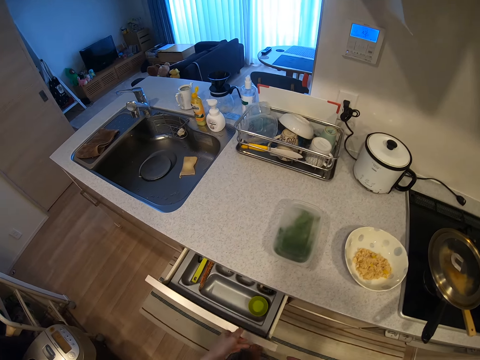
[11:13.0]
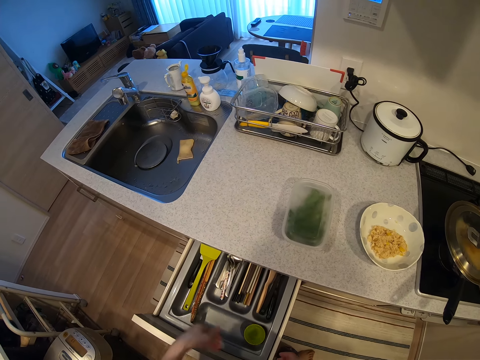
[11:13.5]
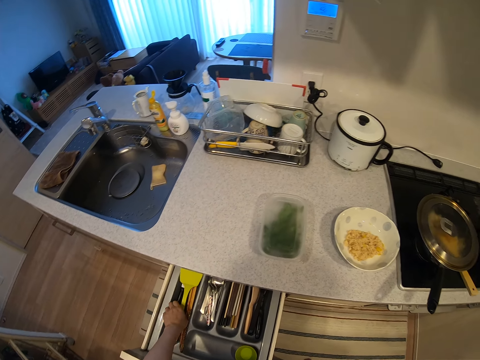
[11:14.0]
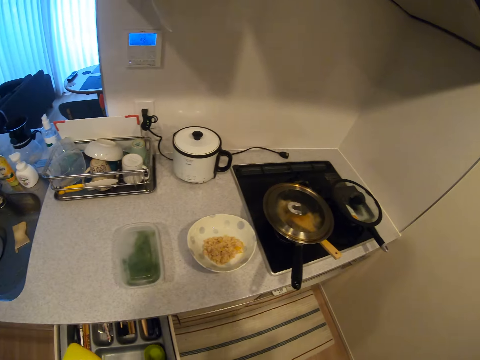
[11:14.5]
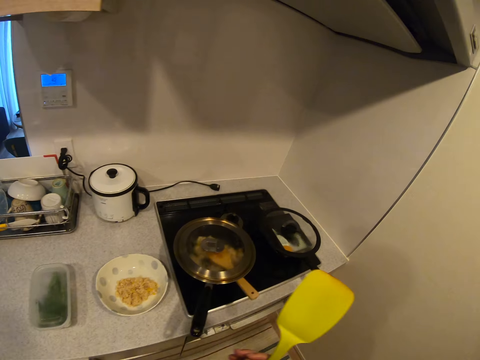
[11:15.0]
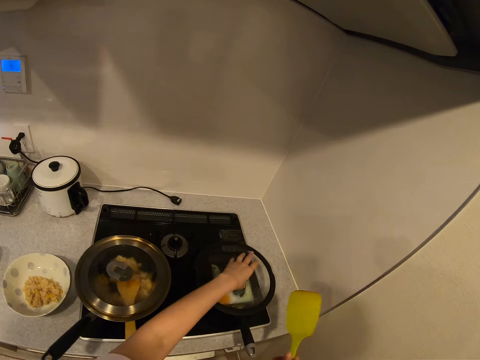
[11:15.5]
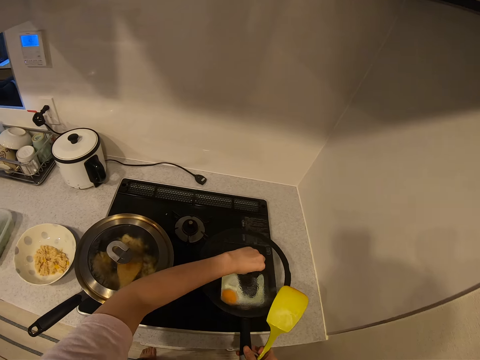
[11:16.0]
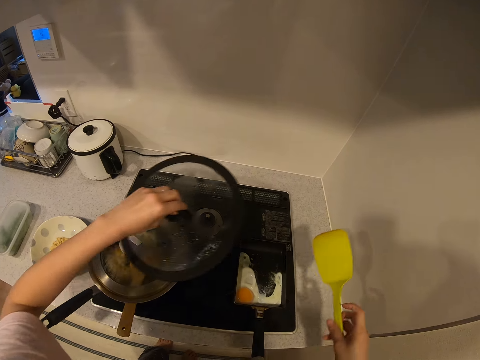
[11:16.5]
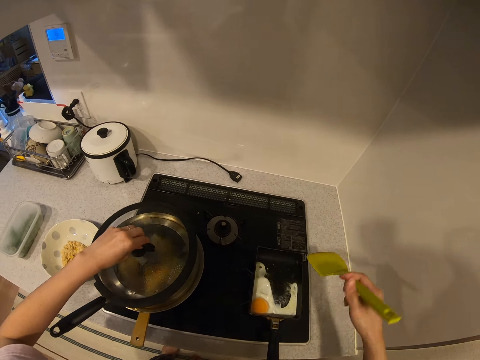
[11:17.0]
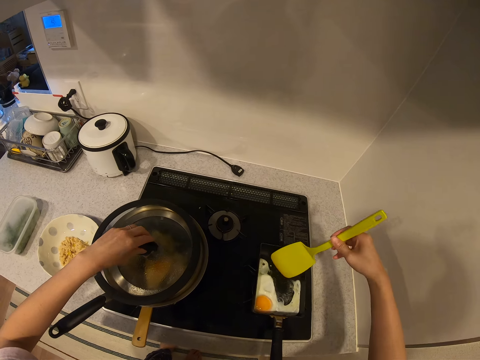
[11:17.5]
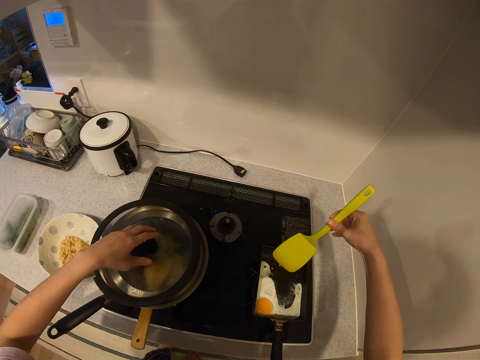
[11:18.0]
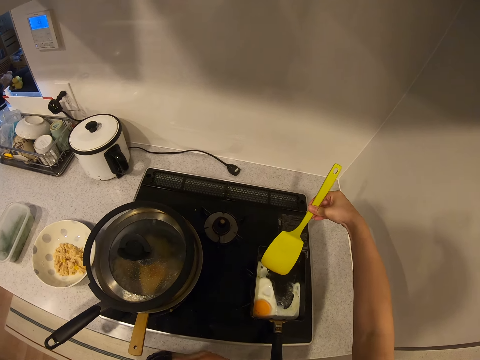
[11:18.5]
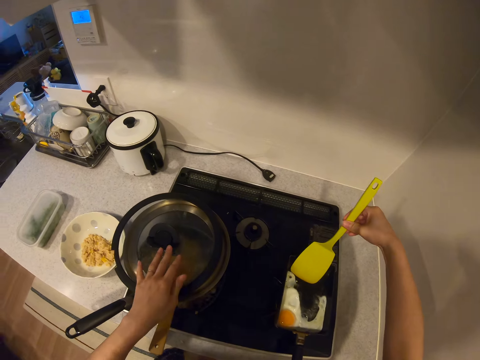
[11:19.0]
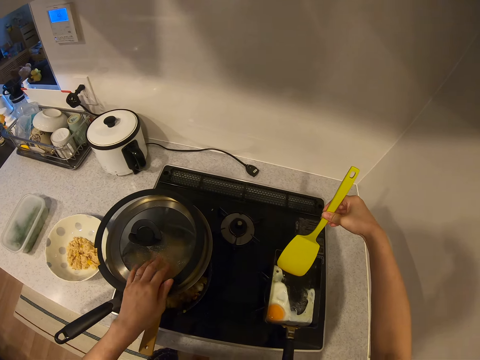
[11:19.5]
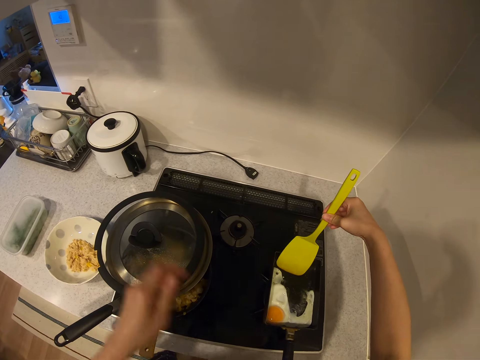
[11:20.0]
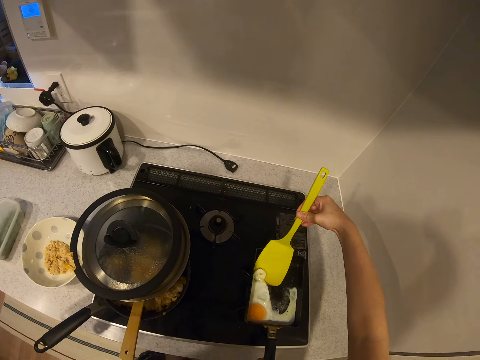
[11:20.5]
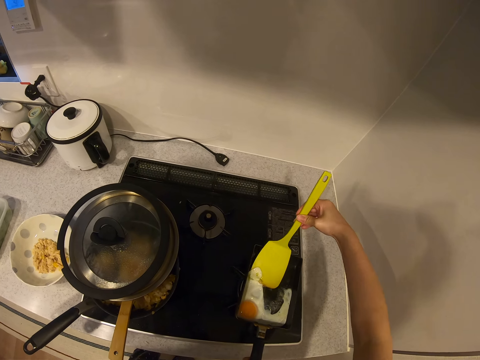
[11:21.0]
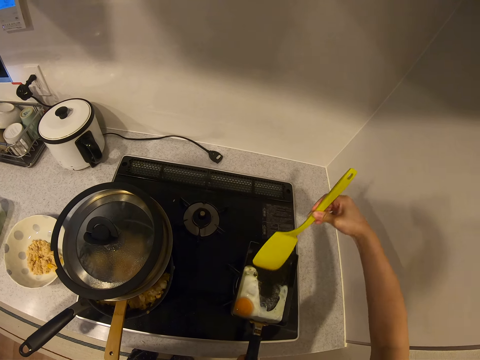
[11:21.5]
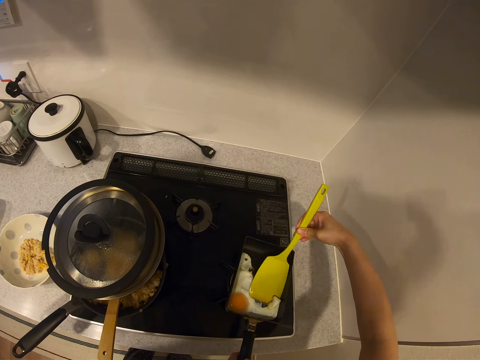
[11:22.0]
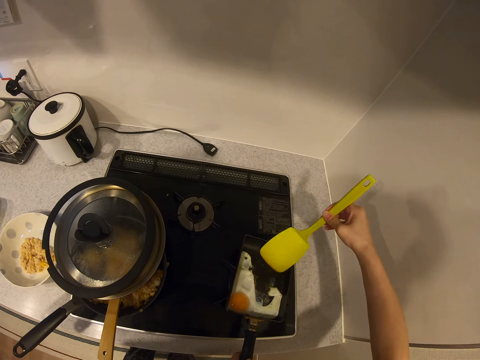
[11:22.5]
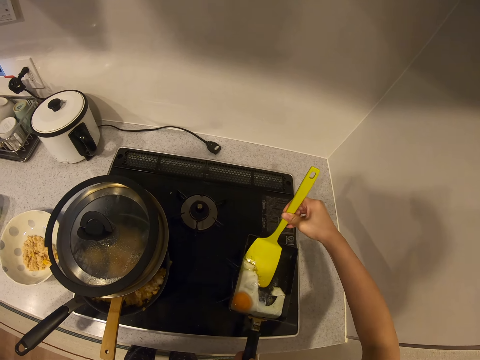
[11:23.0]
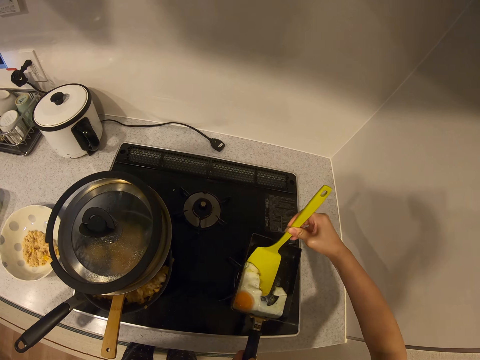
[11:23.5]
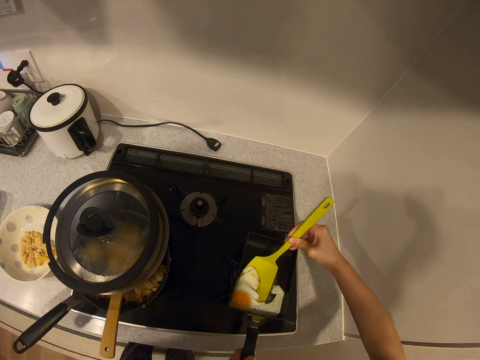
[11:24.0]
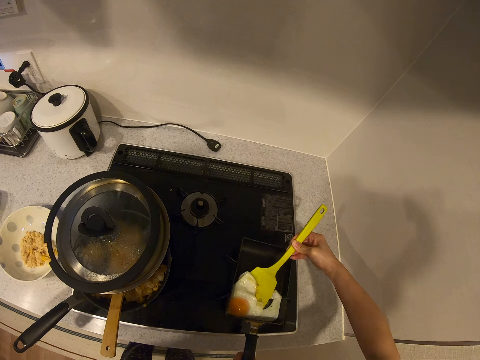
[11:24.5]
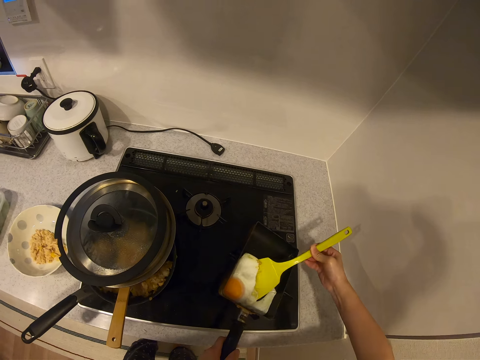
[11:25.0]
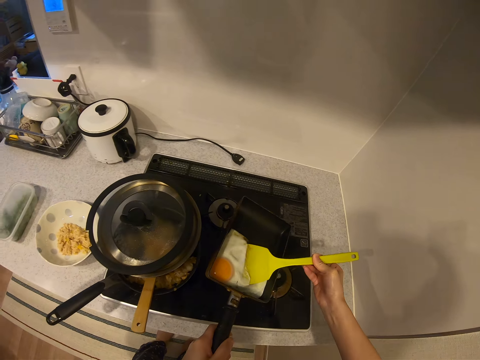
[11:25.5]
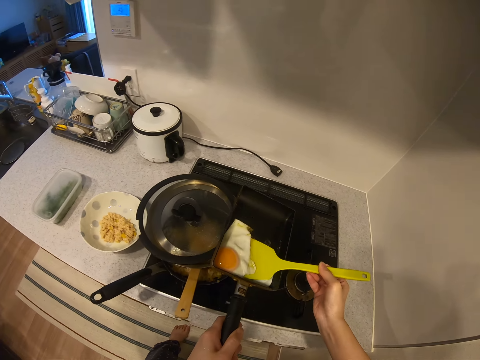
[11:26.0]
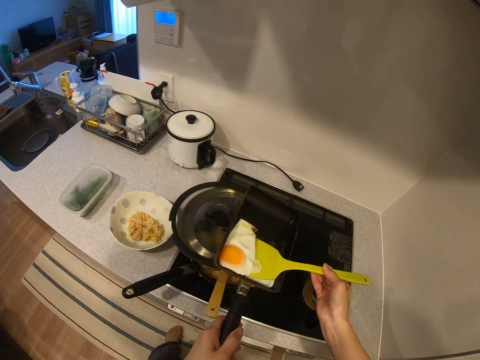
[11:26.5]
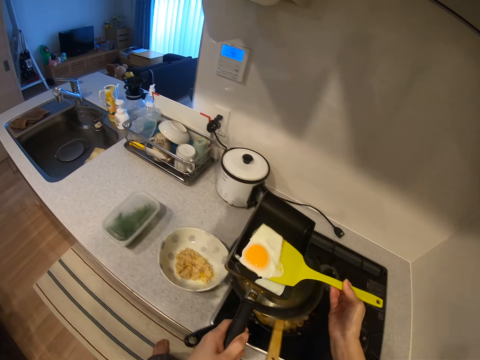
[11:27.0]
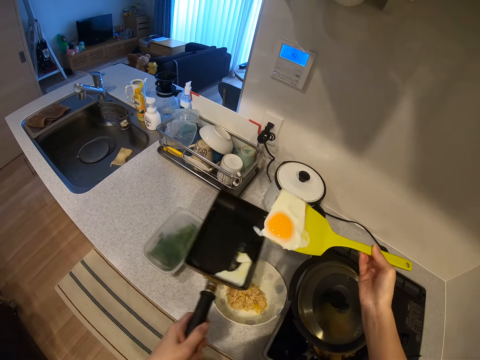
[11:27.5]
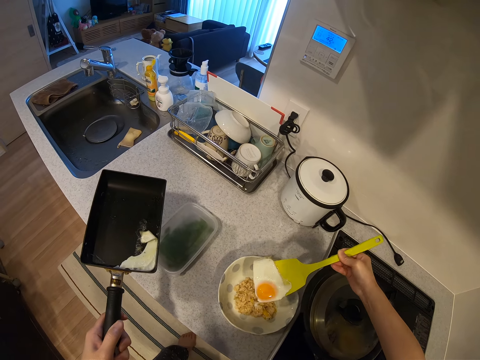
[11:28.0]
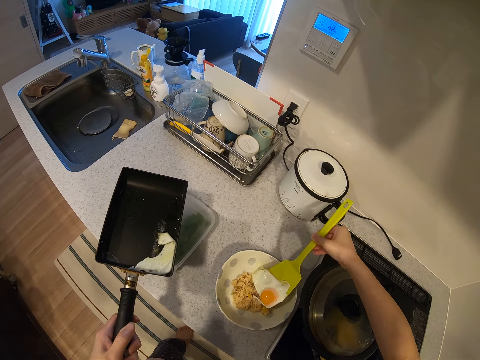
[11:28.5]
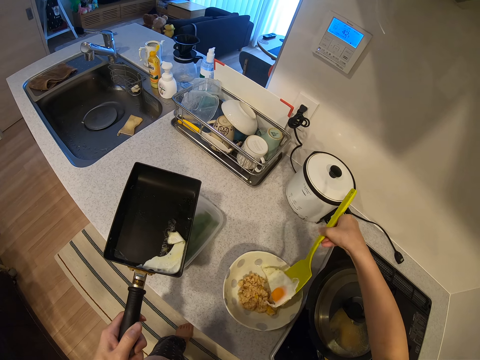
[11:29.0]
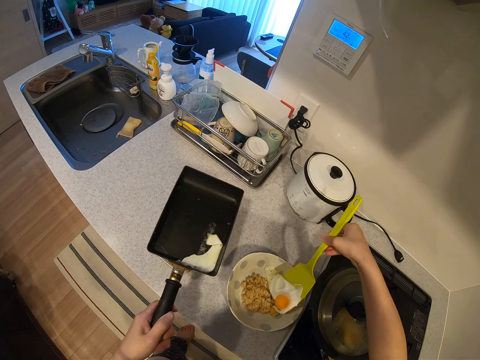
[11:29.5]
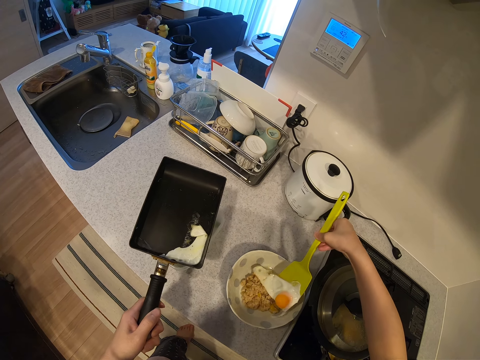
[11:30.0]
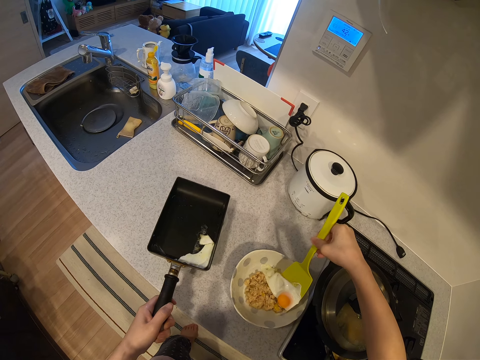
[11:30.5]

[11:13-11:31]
The camera wearer opens the kitchen drawer with her left hand. She picks up a plastic spoon from the kitchen drawer. She moves towards the cooker. She lifts up a cover from a frying pan on the cooker with her left hand. She drops the cover on the pot with her left hand. She dips the plastic spoon into the frying pan. She holds the cover on the pot with her left hand. She holds the frying pan with her left hand. She lifts up the boiled egg in the frying pan with the plastic spoon. She lifts up the frying pan from the cooker. She moves with the frying pan to the plate of food. She lifts up the boiled egg with the plastic spoon. She puts the boiled egg on the food in the plate.

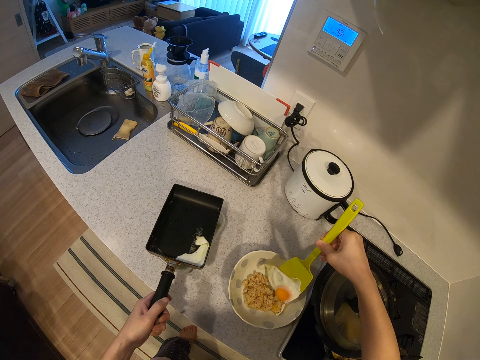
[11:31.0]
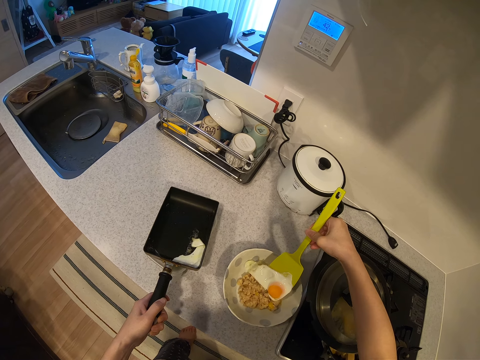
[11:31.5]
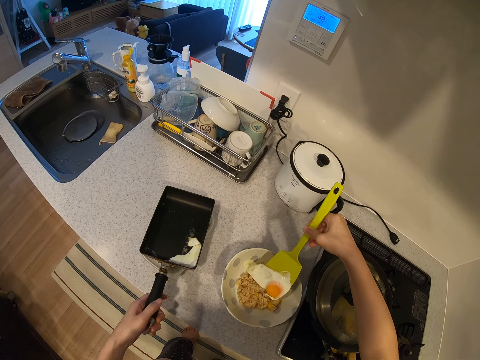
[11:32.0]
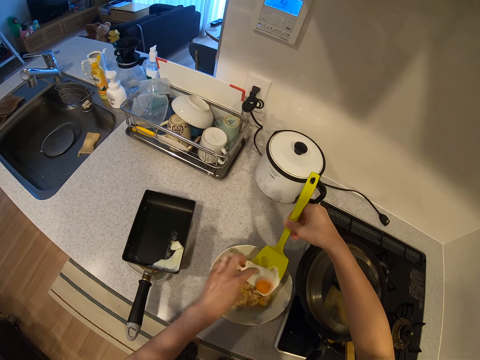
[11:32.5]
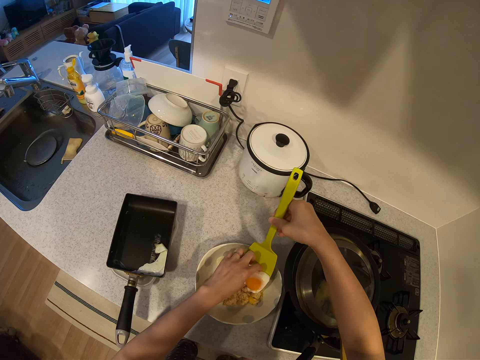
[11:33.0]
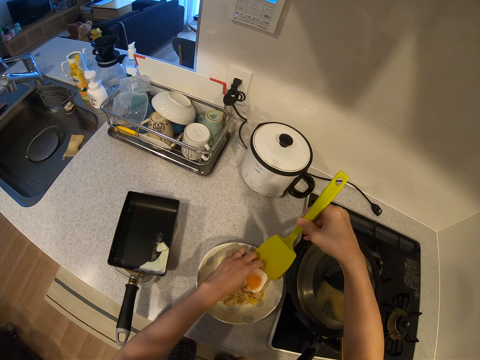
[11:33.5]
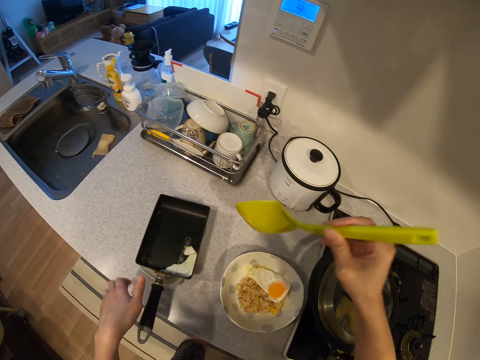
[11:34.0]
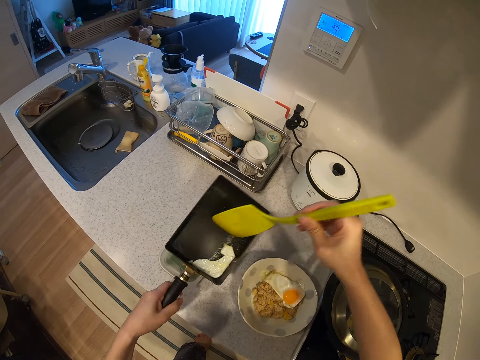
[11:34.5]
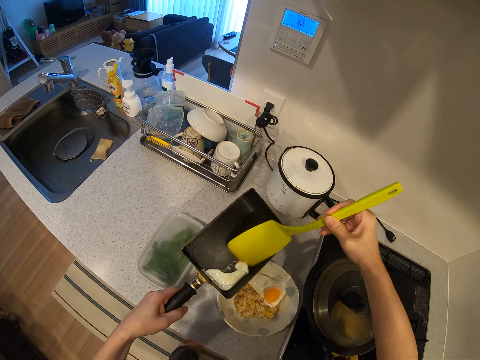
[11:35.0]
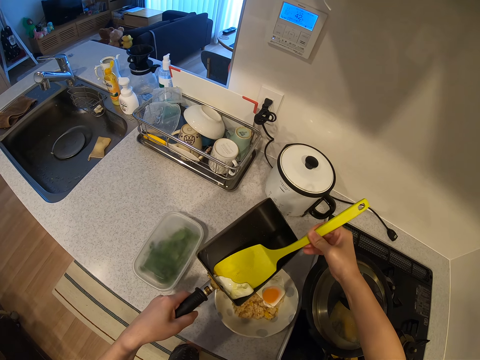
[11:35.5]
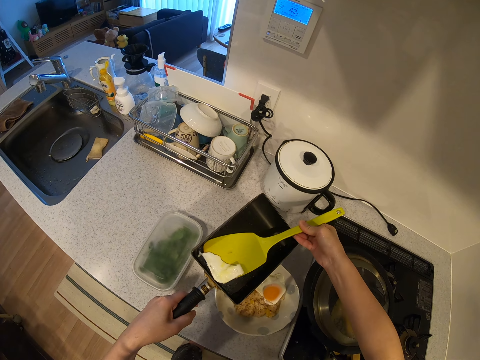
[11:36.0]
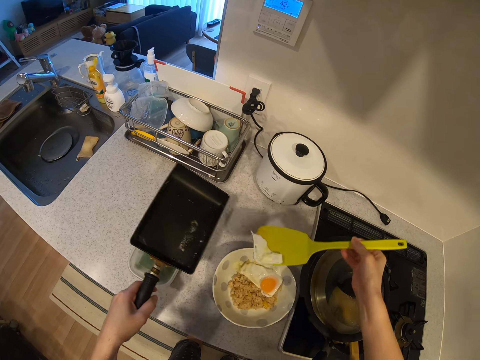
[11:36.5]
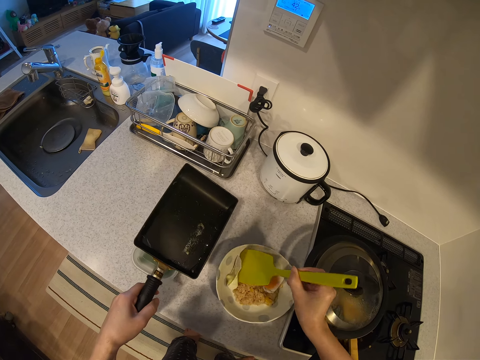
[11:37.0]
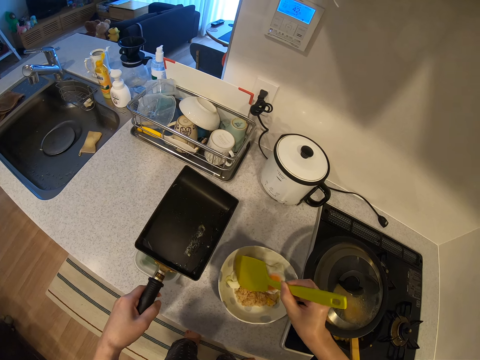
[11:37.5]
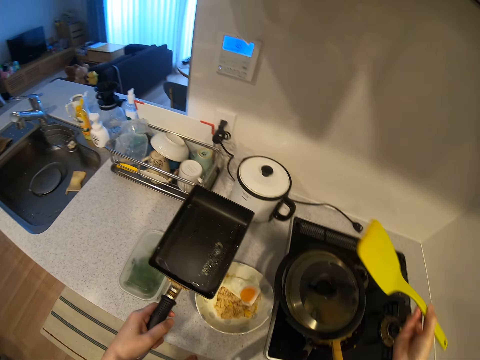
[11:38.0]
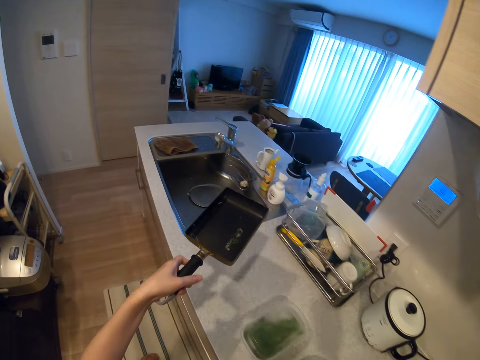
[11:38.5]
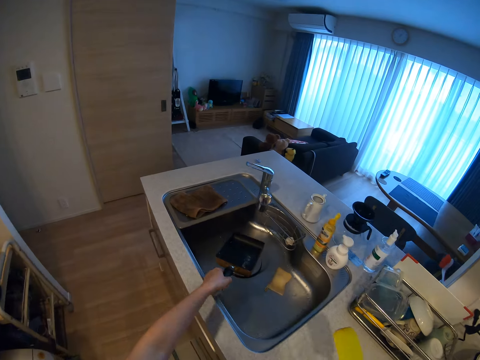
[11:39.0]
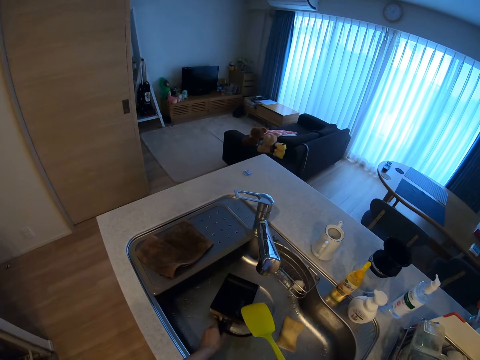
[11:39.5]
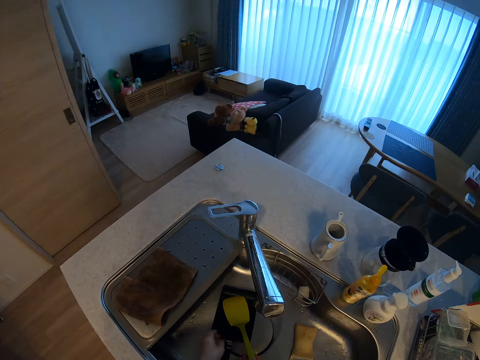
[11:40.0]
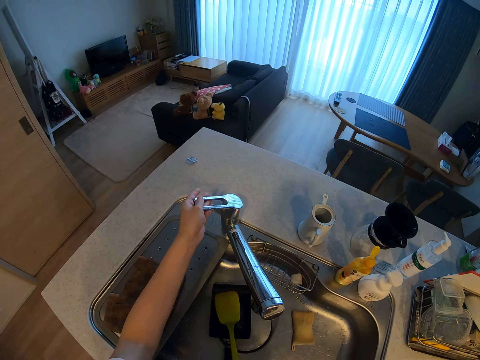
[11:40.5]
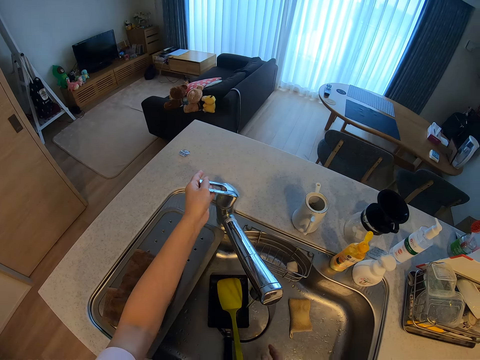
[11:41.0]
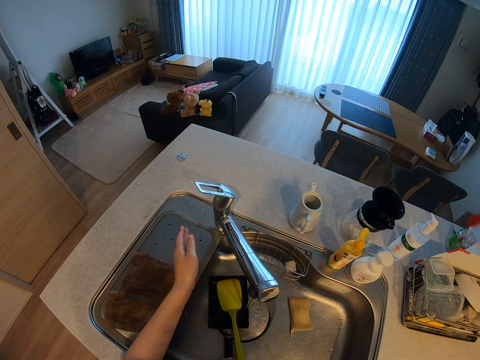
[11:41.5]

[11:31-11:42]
The camera wearer drops the frying pan with her left hand. She removes the boiled egg from the plastic spoon with her left hand. She lifts up the plastic spoon from the plate. She lifts up the frying pan from the plastic food. She scoops the boiled egg with the plastic spoon. She drops the boiled egg on the food. She moves towards the kitchen sink with the frying pan and the plastic spoon. She drops the frying pan into the kitchen sink with her left hand. She drops the plastic spoon into the kitchen sink with her right hand. She turns on the tap with her left hand.
